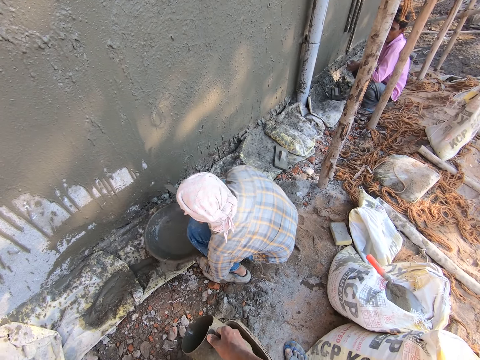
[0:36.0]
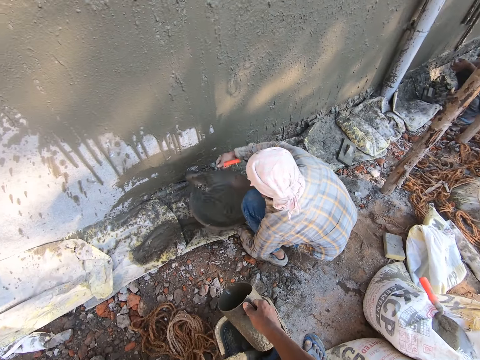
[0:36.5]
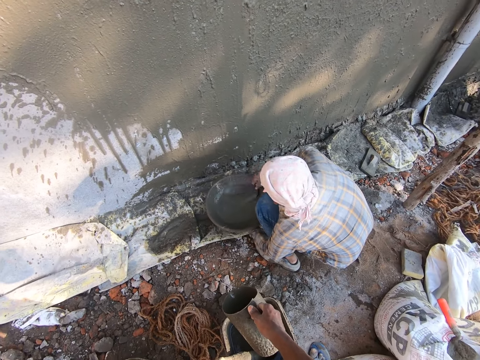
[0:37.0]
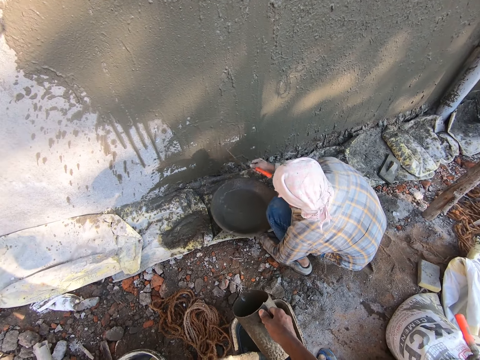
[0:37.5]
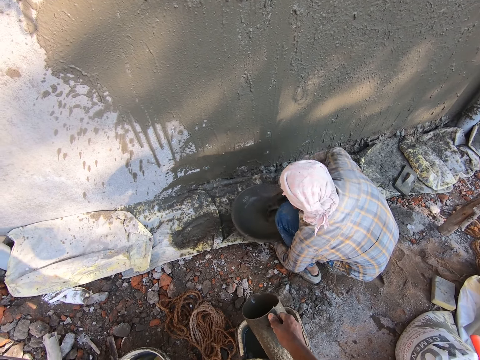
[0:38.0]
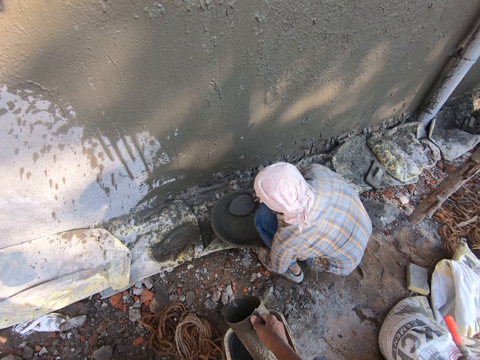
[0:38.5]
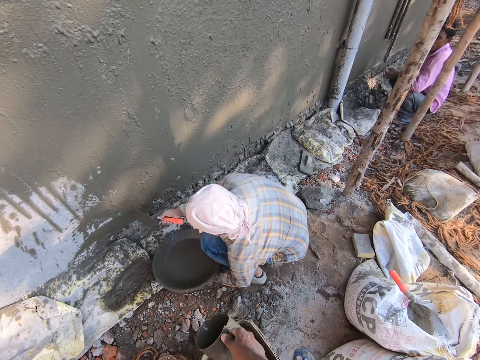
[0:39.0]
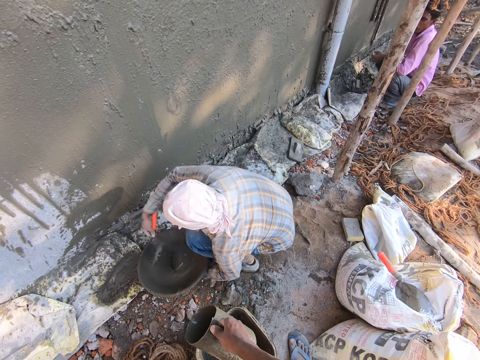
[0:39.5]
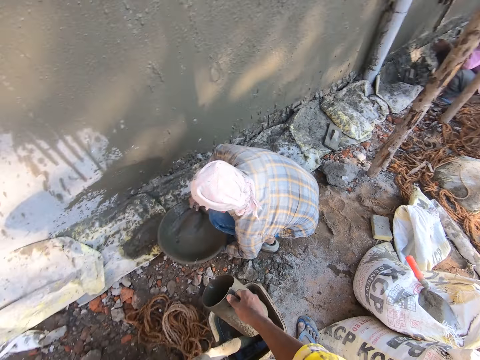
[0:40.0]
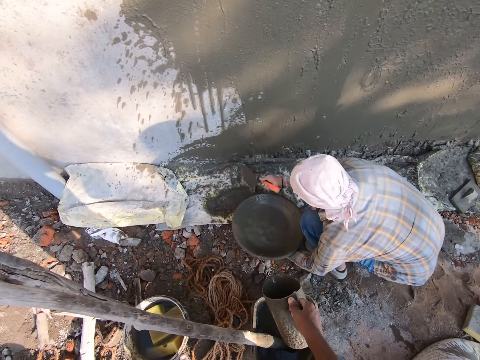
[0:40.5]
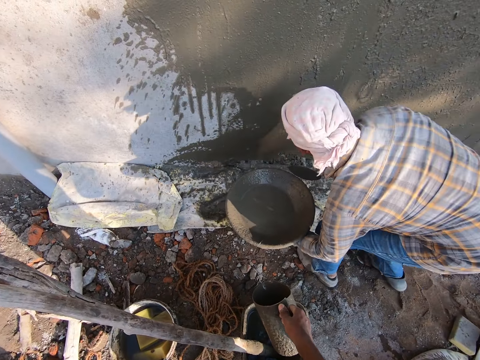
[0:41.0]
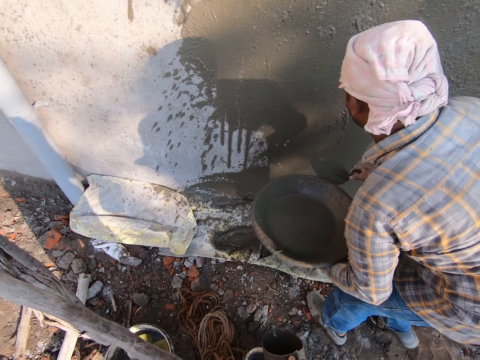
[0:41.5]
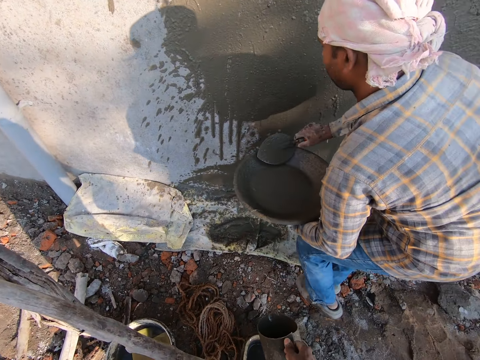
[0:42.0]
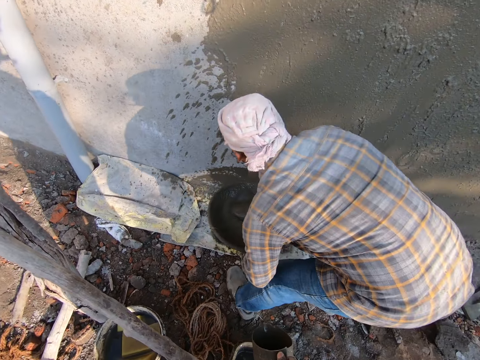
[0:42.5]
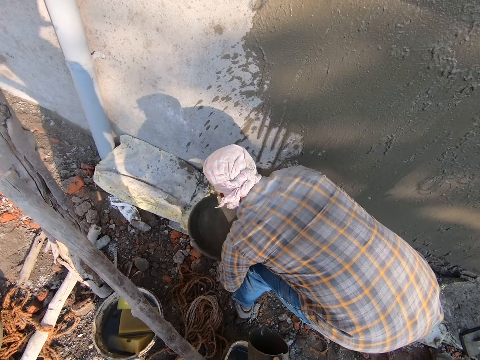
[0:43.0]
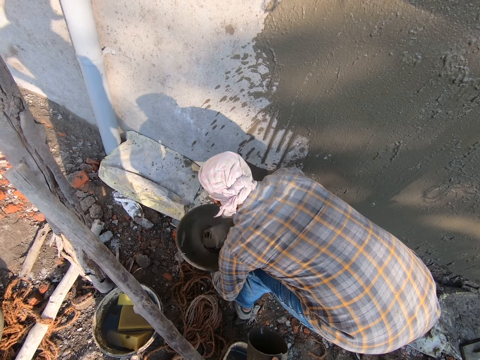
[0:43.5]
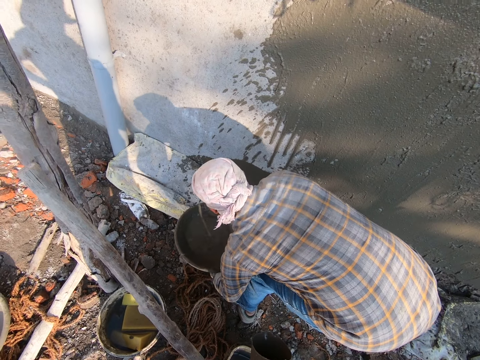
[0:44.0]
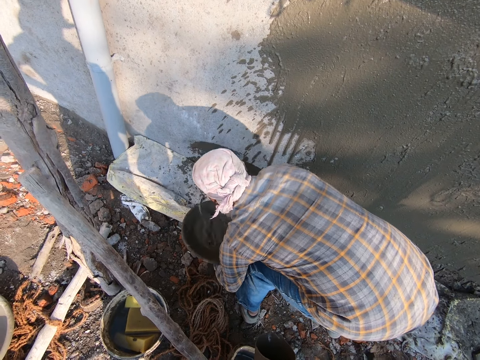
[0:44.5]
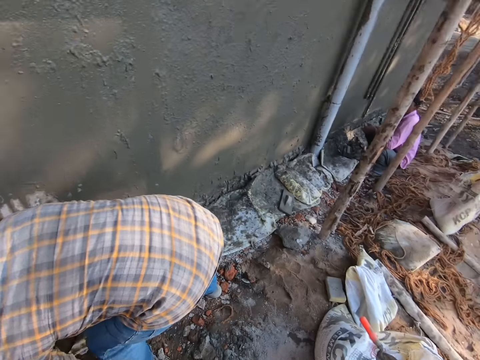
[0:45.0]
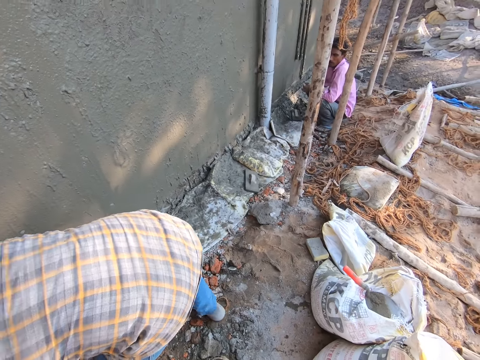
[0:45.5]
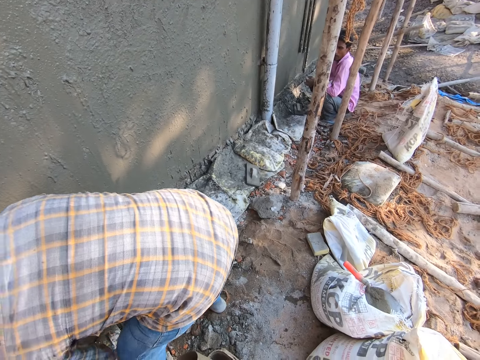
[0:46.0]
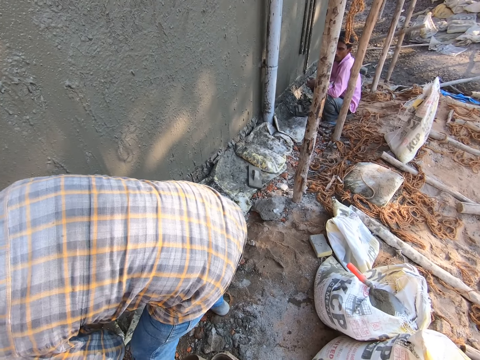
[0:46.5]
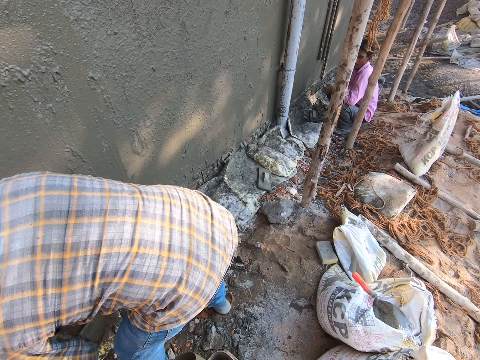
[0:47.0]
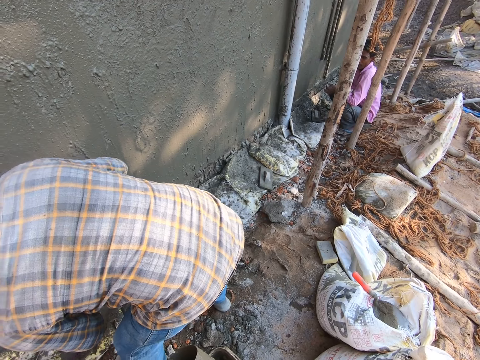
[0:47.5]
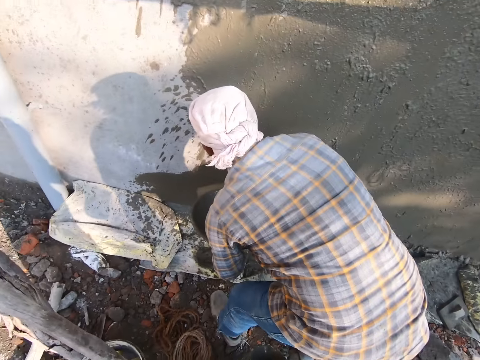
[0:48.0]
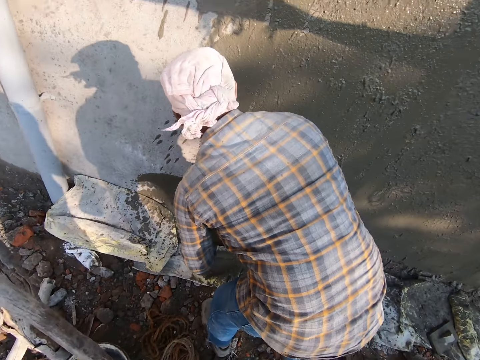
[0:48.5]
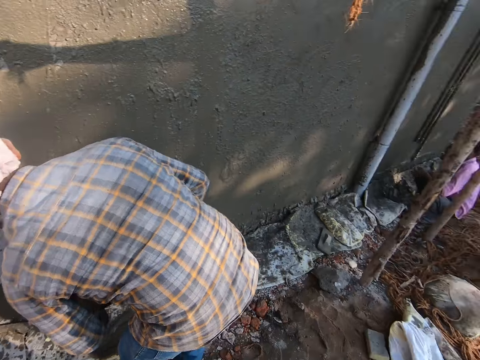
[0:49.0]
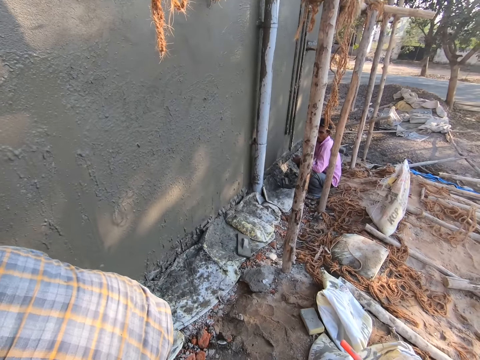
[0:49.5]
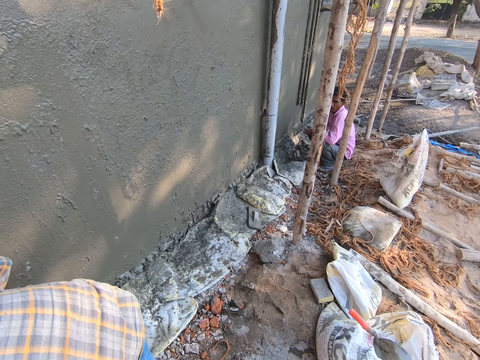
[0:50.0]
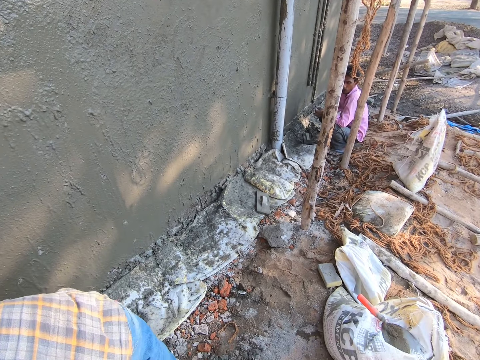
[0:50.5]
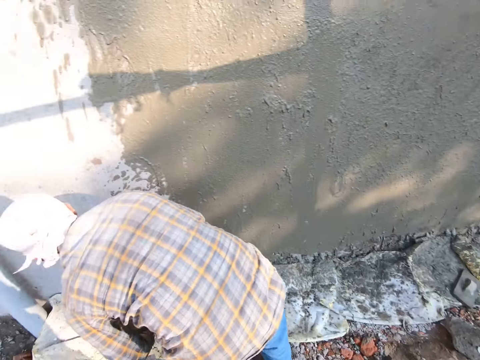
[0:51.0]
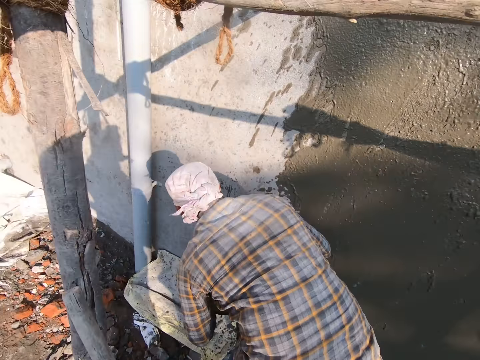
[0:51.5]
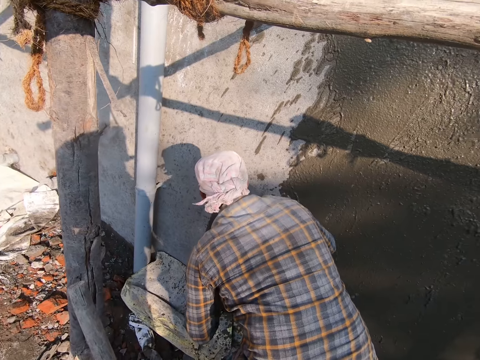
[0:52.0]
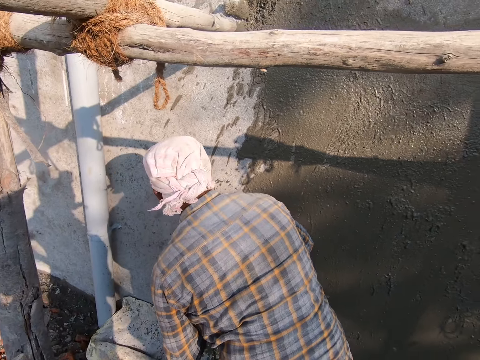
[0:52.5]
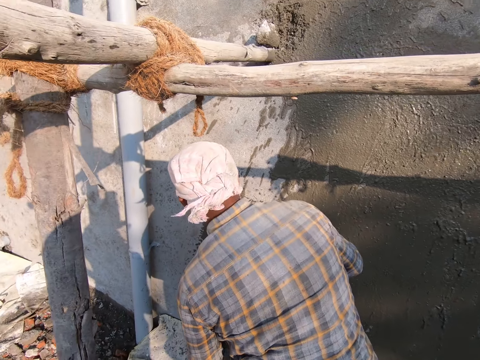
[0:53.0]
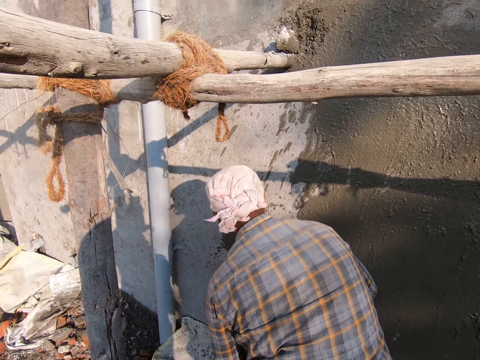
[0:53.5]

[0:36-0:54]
The camera wearer converses with a man. They look around the wall. The man moves forward. The man pours cement on the wall and applies the mortar on the wall with the trowel. The camera wearer looks around the construction site. The man pours the cement on the wall. The camera wearer converses with another man. The first man pours the cement on the wall. The camera wearer converses with the other man. The first man pours the cement on the wall.

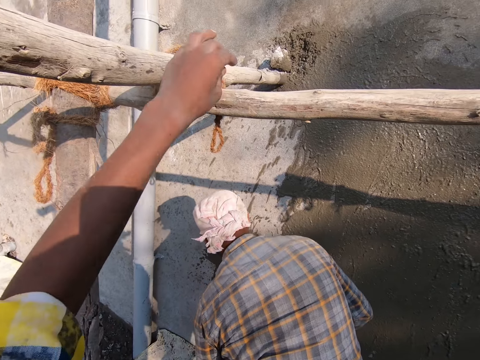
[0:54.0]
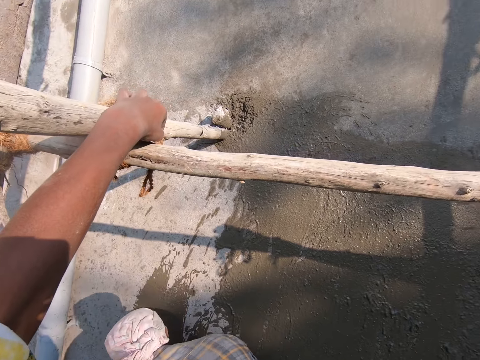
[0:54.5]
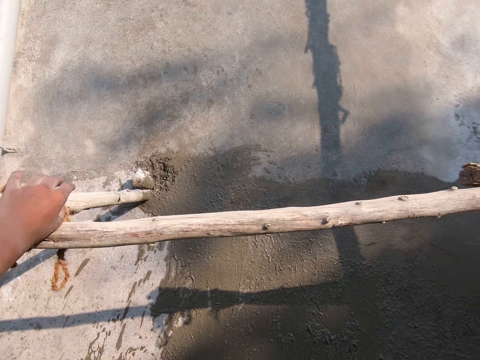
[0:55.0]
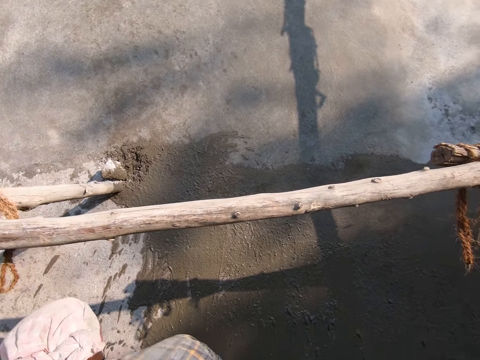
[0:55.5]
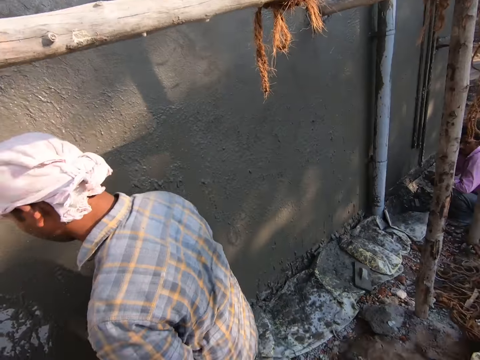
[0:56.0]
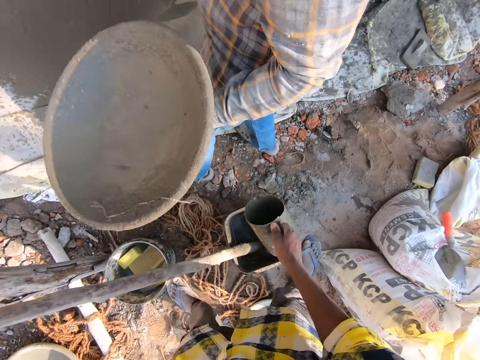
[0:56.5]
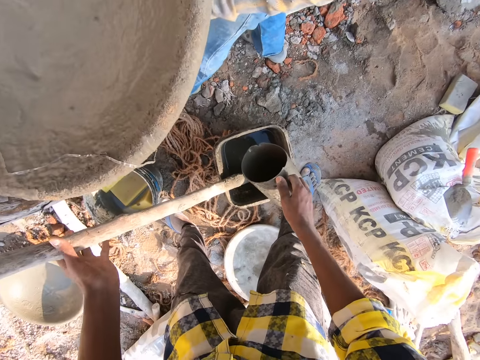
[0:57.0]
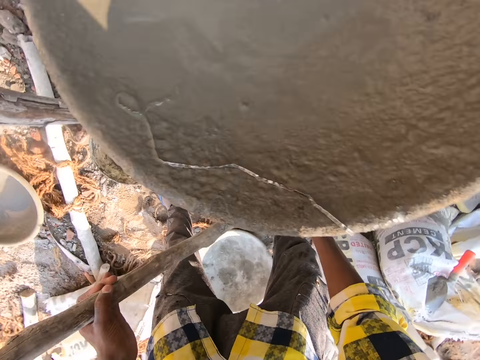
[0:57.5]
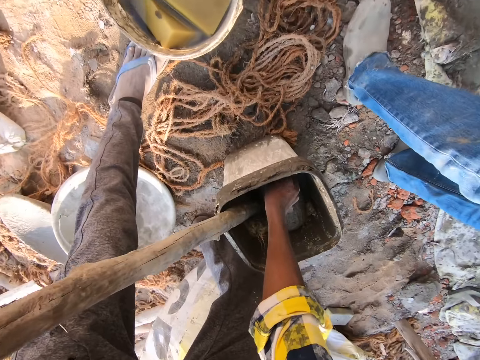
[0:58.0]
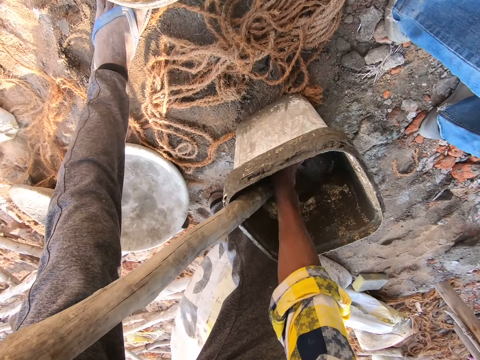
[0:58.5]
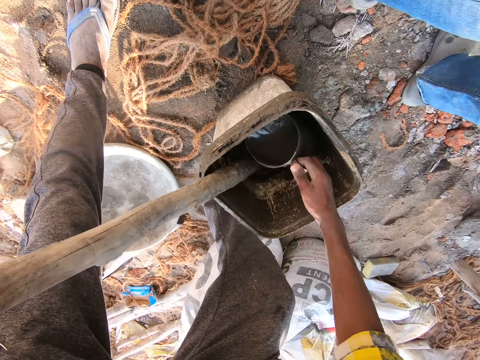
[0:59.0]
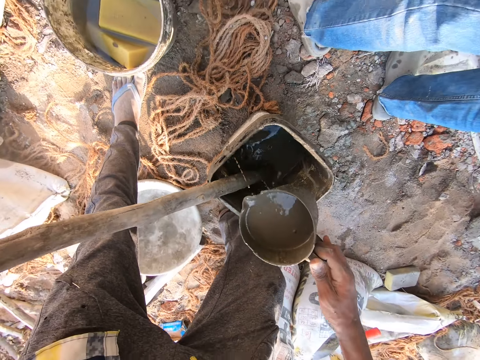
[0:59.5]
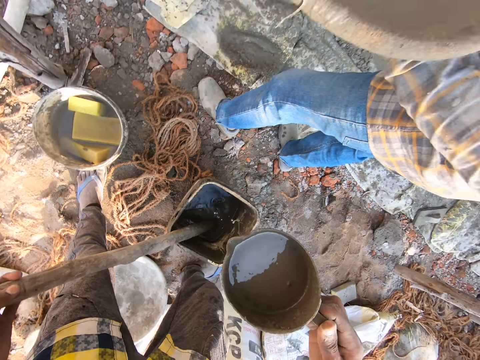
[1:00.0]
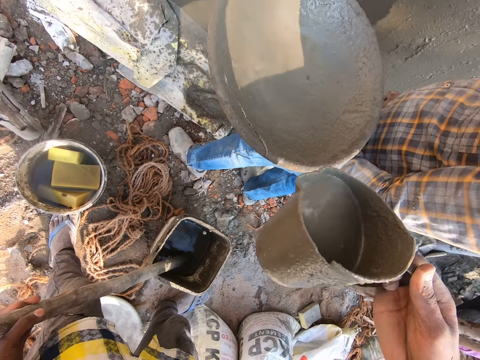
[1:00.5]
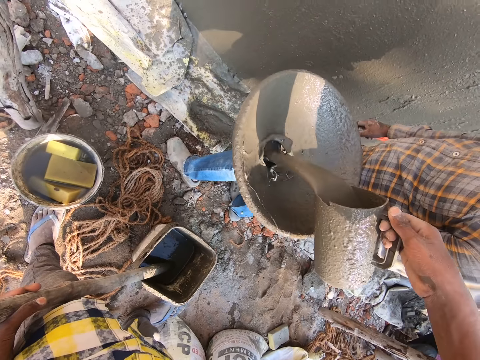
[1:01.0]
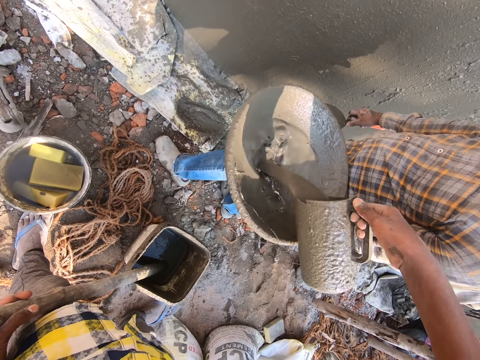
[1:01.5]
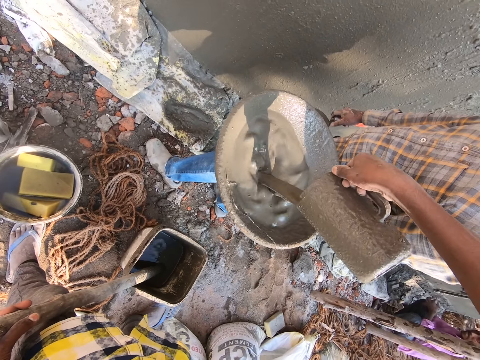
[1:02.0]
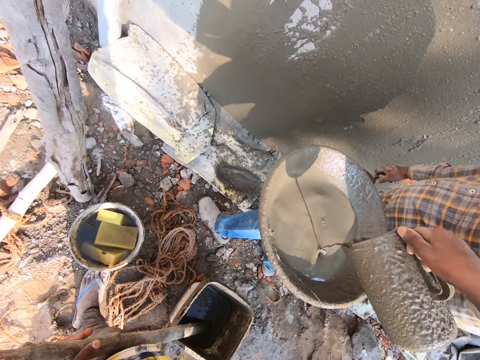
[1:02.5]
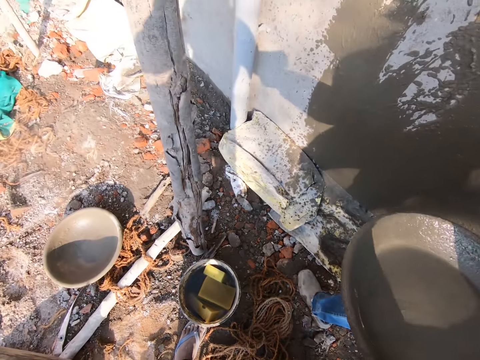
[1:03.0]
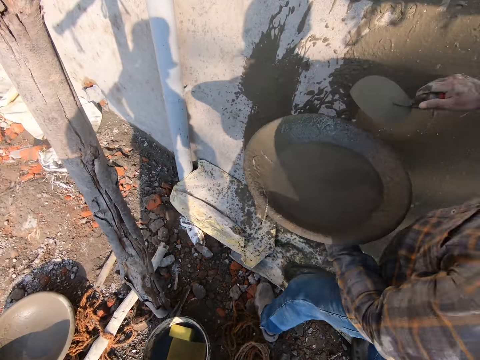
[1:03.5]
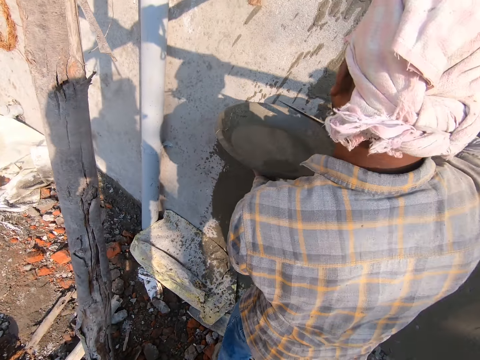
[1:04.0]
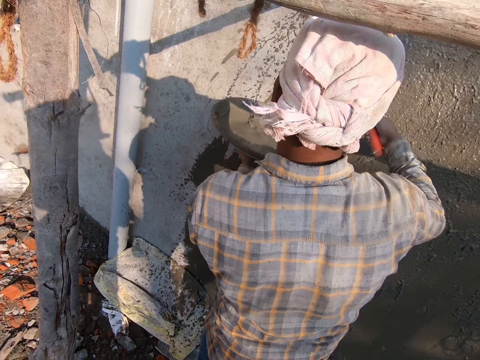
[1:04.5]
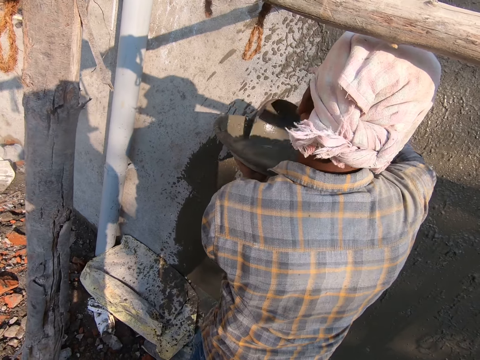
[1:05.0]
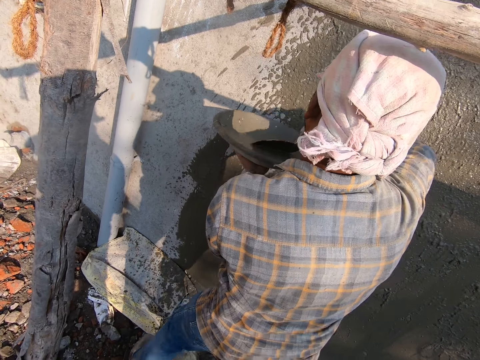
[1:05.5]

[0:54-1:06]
The camera wearer holds the wood. They converse with a man. They touch the wood. They fetch the mortar or cement with the jug. They pour the mortar into the head pan. They converse with another man. The other man pours the cement on the wall and applies the mortar on the wall with the trowel.
